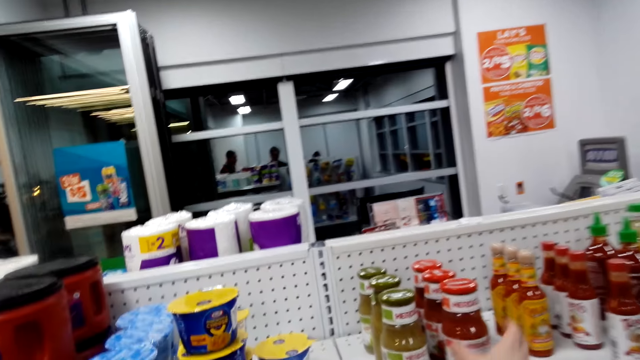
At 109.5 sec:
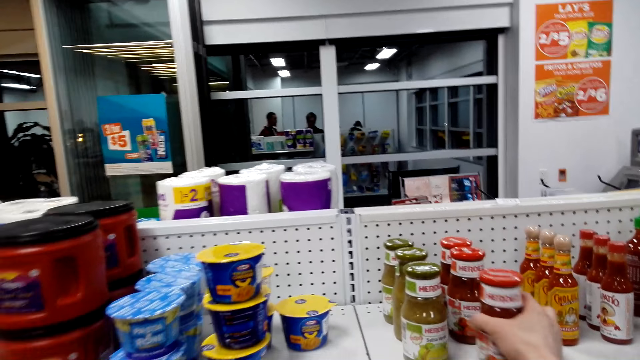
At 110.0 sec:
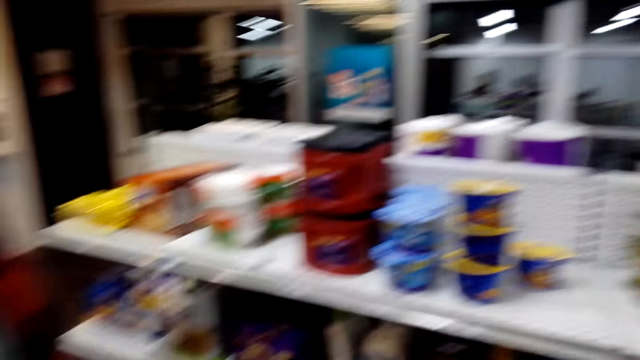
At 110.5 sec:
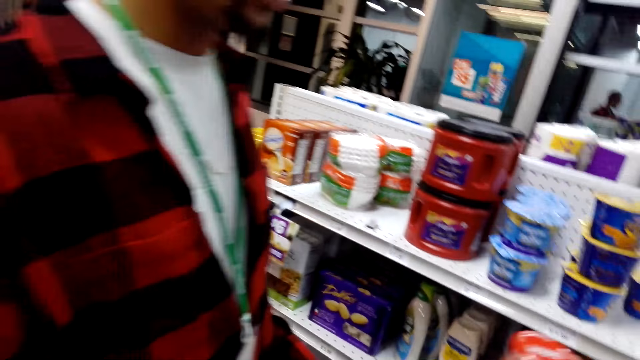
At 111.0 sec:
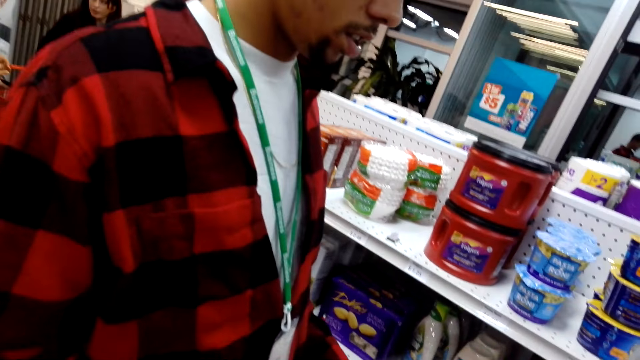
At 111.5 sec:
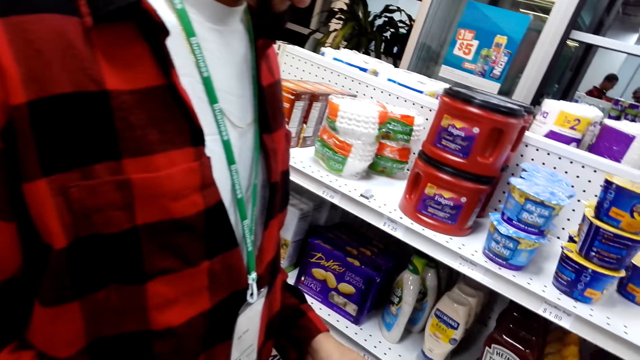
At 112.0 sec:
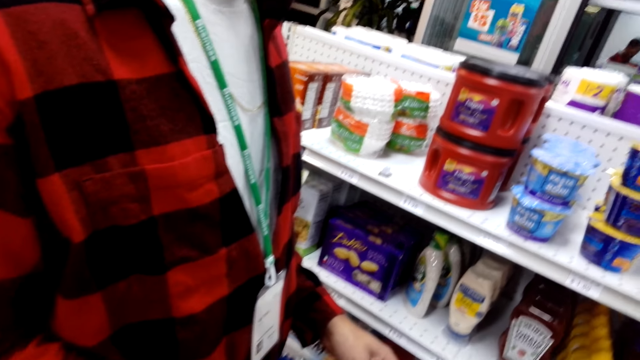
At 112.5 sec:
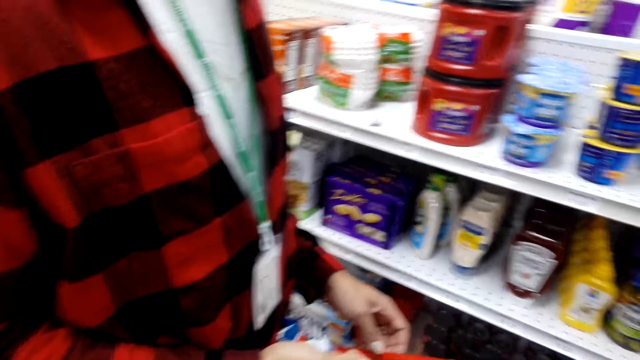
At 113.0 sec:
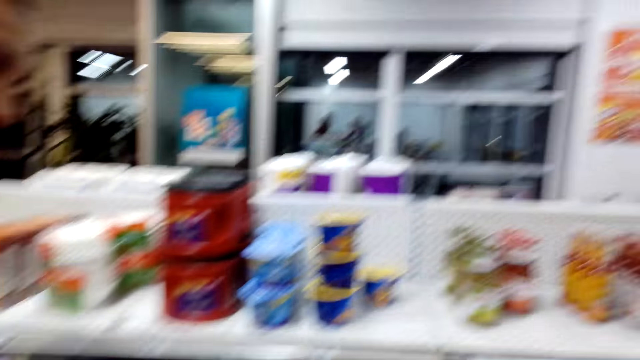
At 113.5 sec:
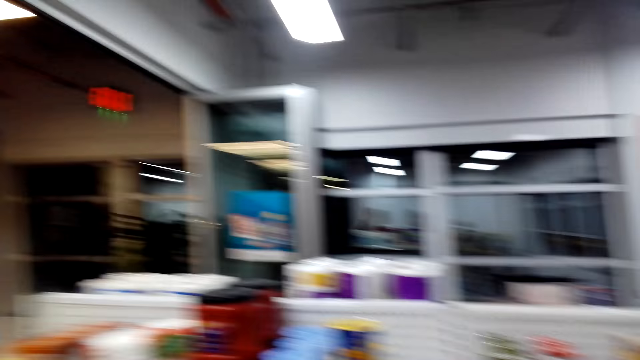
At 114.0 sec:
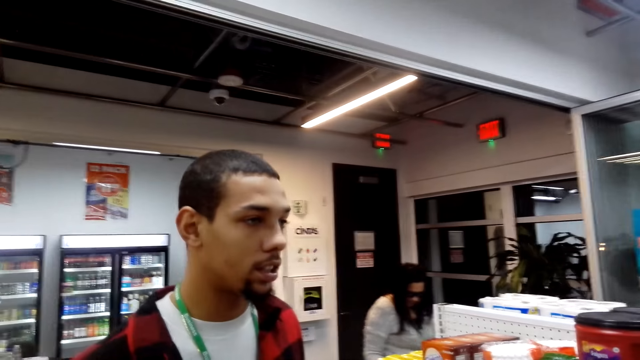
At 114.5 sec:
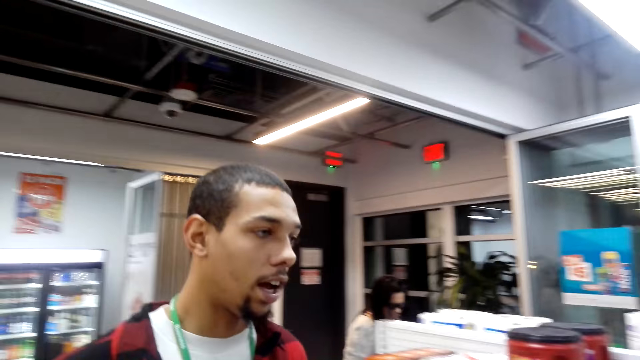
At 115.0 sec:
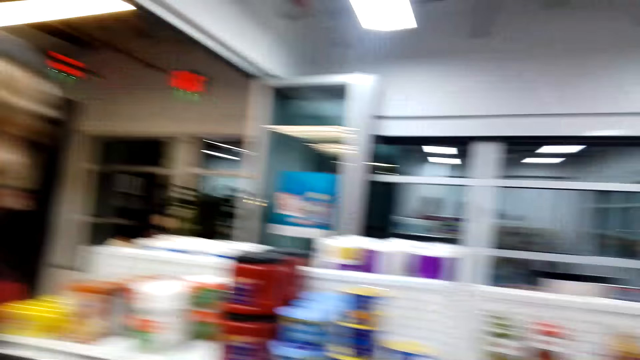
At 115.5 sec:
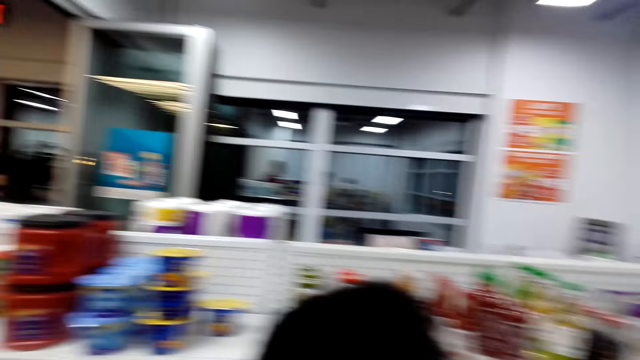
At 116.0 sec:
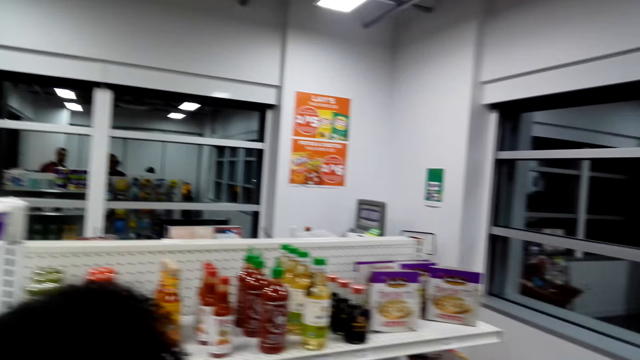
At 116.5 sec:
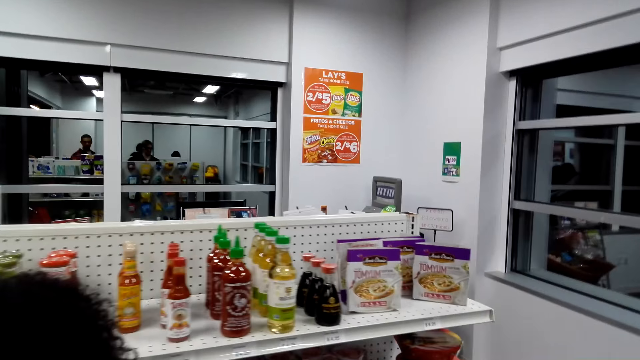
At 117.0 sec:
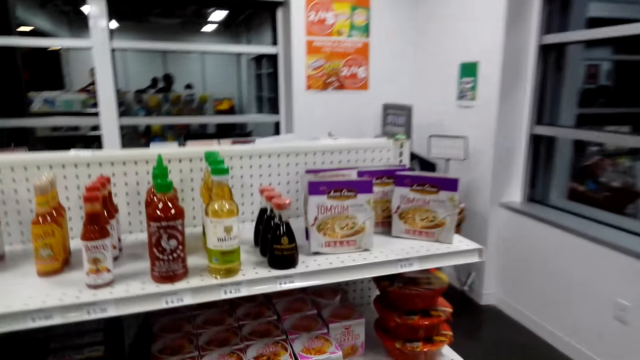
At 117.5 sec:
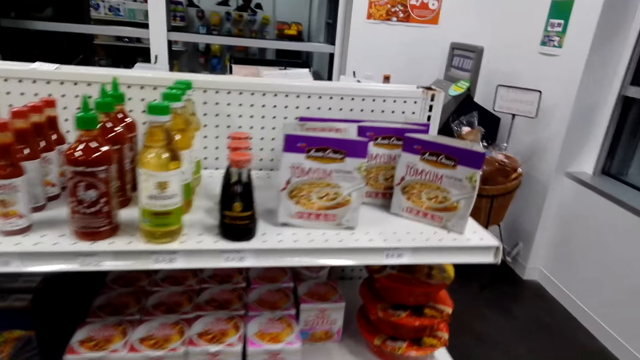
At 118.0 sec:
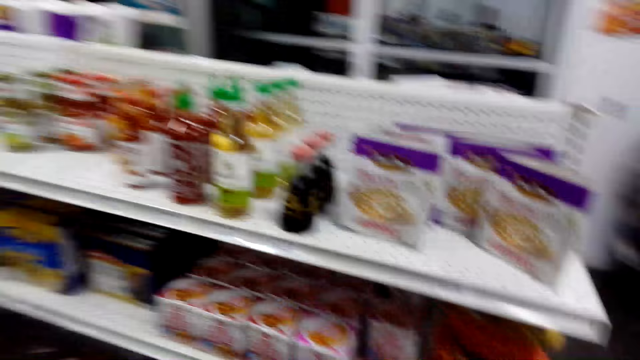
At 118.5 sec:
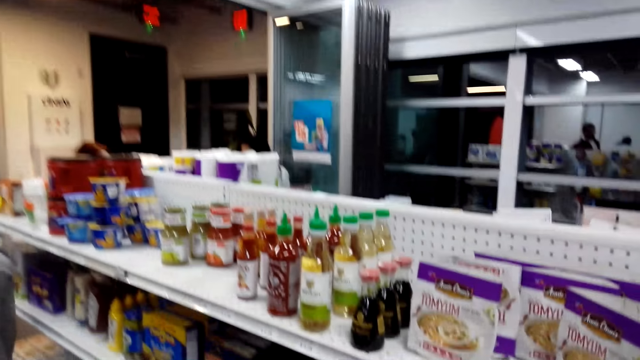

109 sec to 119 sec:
A woman picks up a bottle of soy or tomato sauce on a shelf. She puts the bottle of soy in a cart. A person walks towards the shelf. The camera wearer walks in a supermarket.

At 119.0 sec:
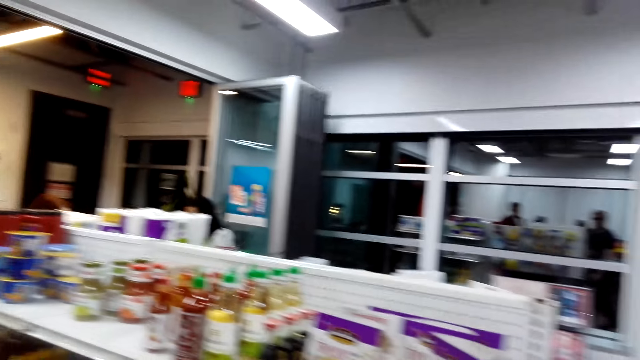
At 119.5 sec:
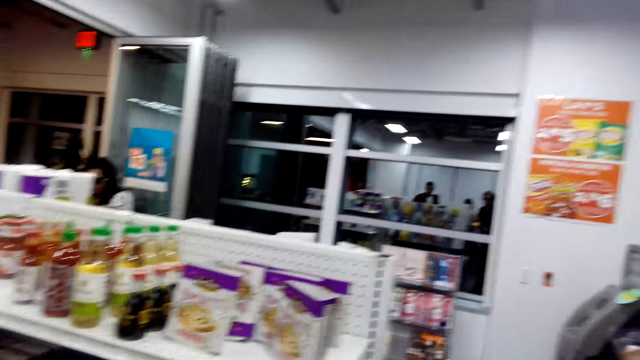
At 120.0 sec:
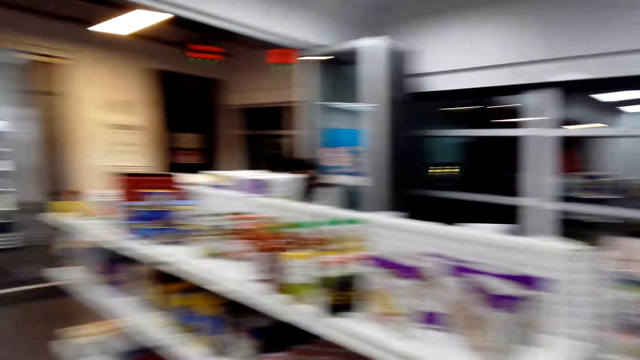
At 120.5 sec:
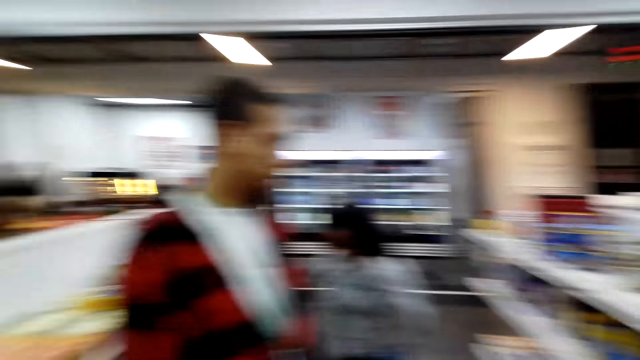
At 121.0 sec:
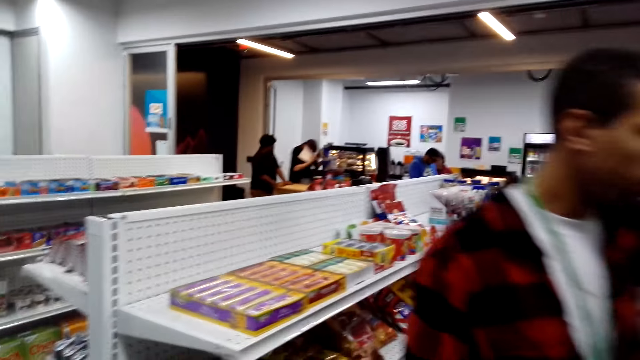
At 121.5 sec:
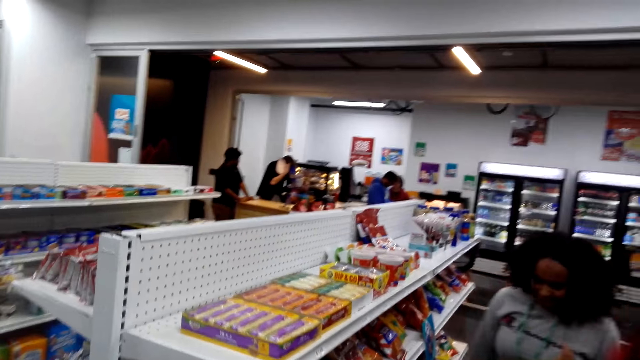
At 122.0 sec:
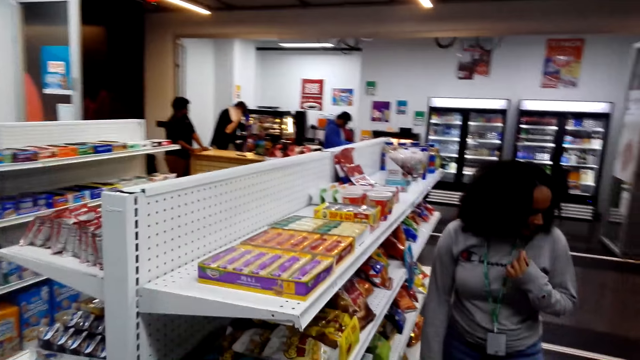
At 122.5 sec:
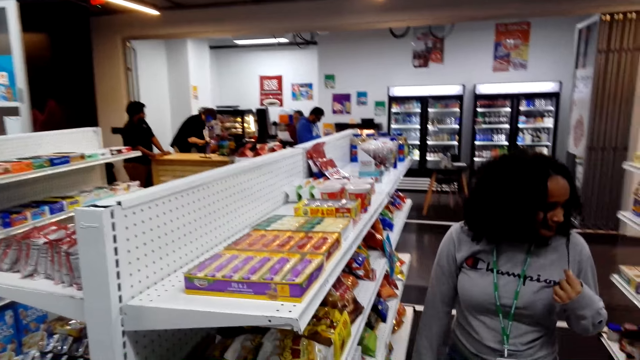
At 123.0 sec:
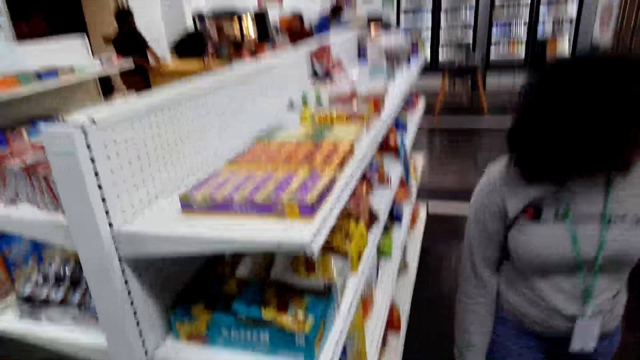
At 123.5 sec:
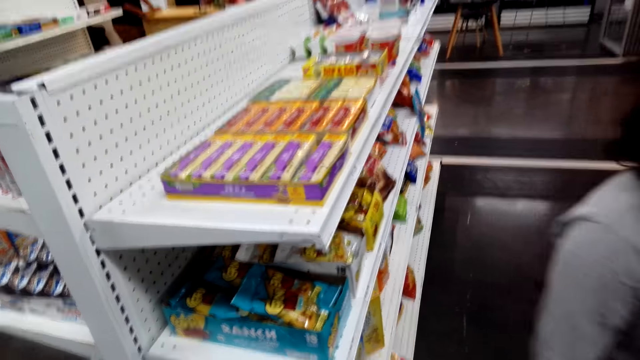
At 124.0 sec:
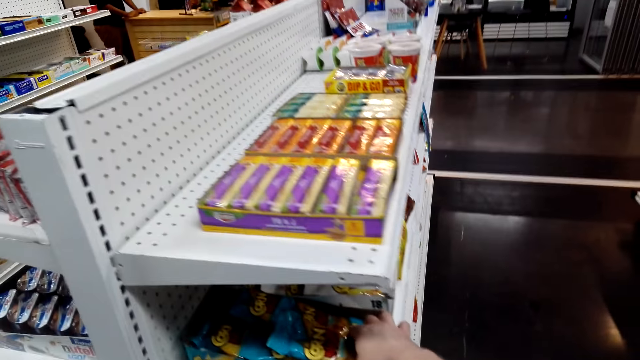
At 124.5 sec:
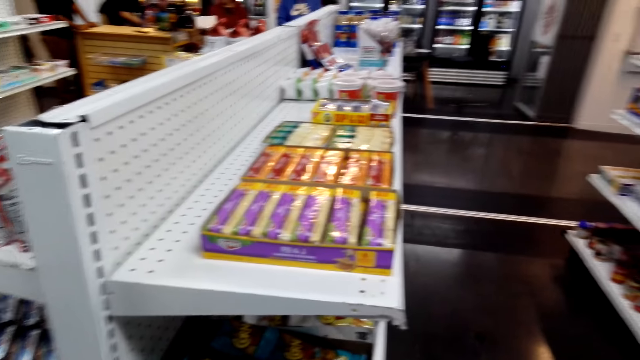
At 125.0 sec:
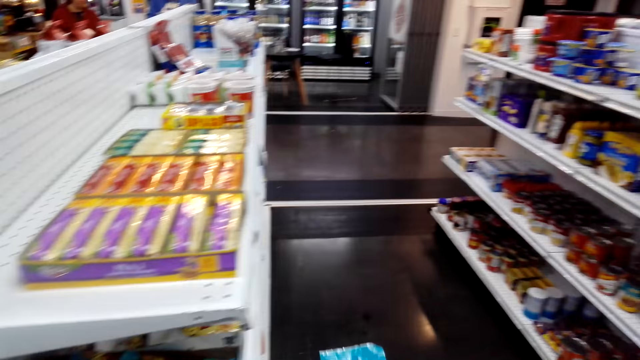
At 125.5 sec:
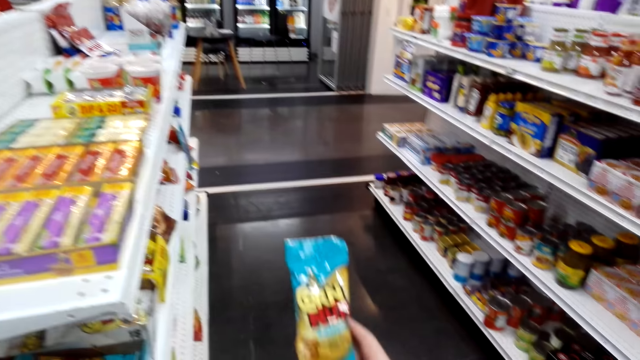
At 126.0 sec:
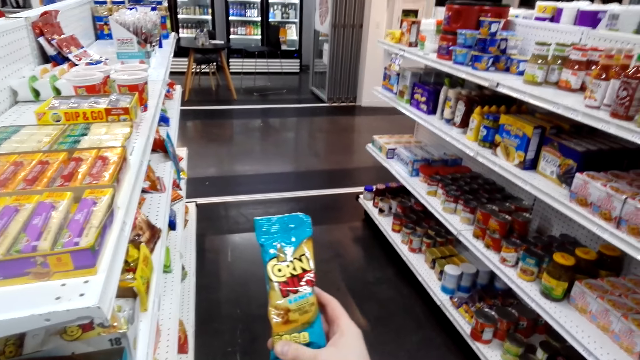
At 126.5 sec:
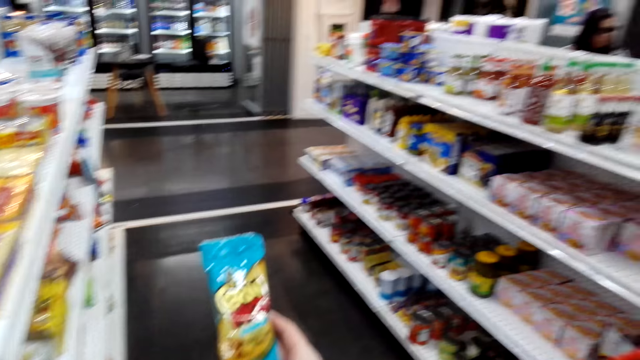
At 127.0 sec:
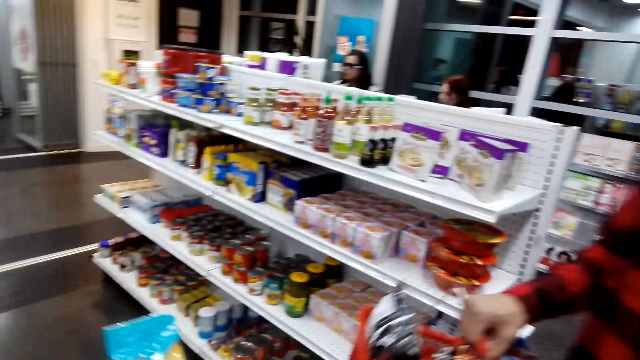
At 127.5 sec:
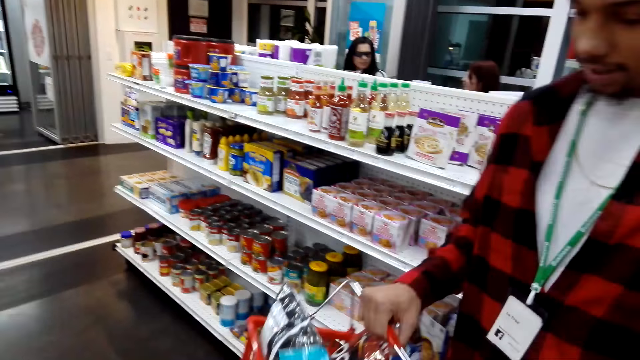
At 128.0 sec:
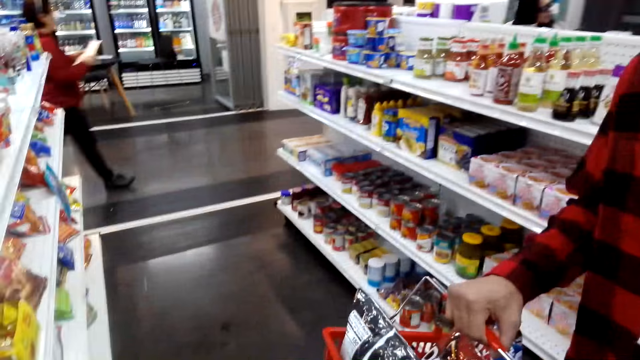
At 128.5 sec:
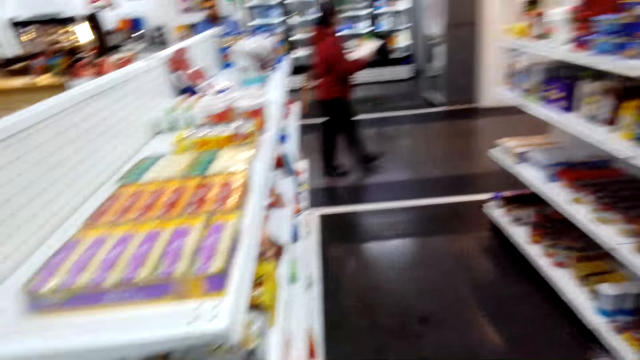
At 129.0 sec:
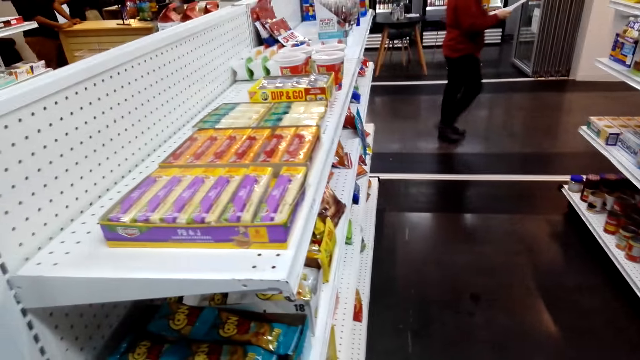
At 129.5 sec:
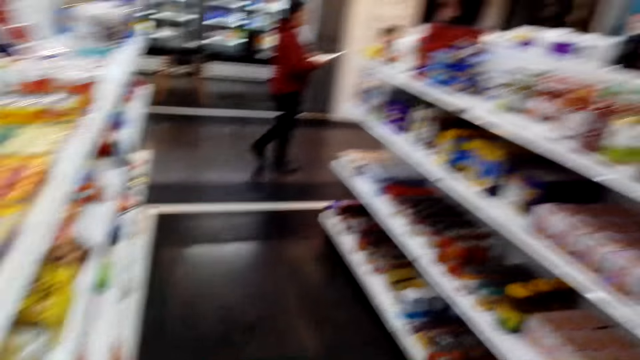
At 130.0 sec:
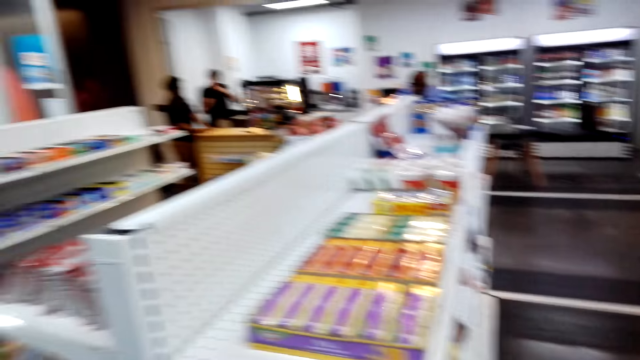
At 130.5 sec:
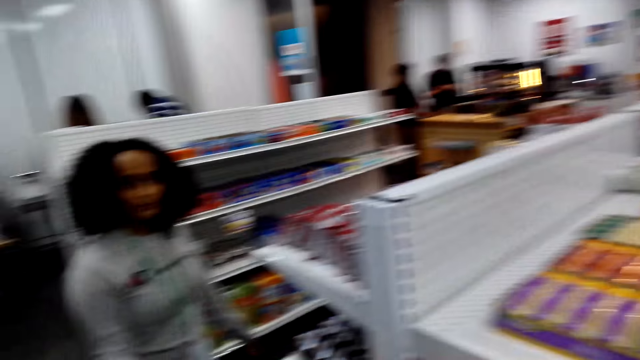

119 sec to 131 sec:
A person touches the hair. The camera wearer moves the hand on the shelf. Another person wears goggles and moves to the cashier desk. The camera wearer picks up a packet of nuts on a shelf. They put the packet of nuts in a cart. Another person walks on the floor.
